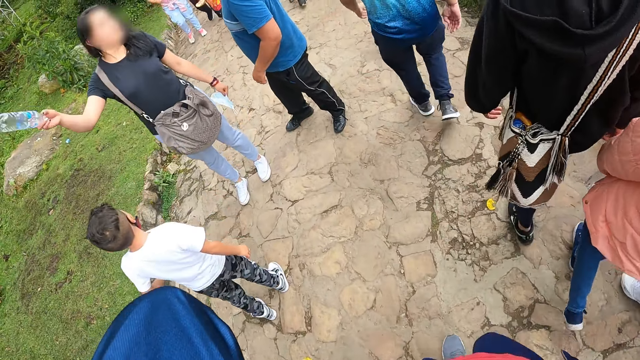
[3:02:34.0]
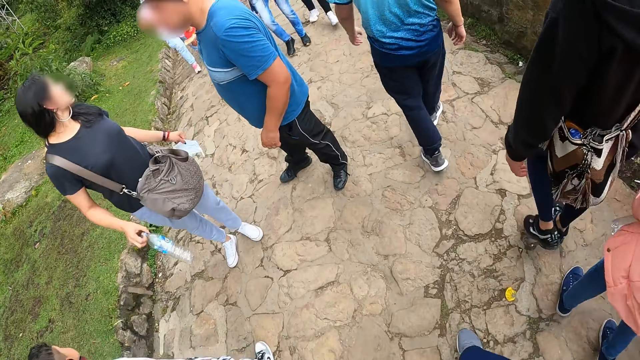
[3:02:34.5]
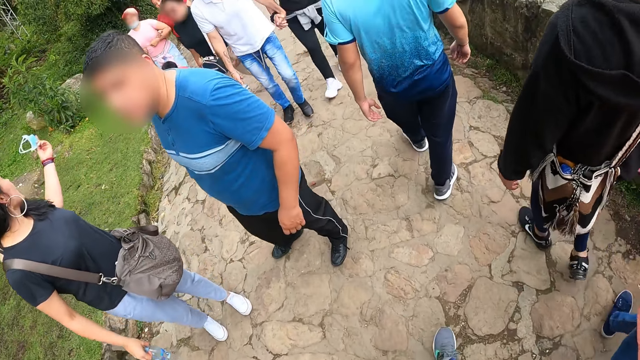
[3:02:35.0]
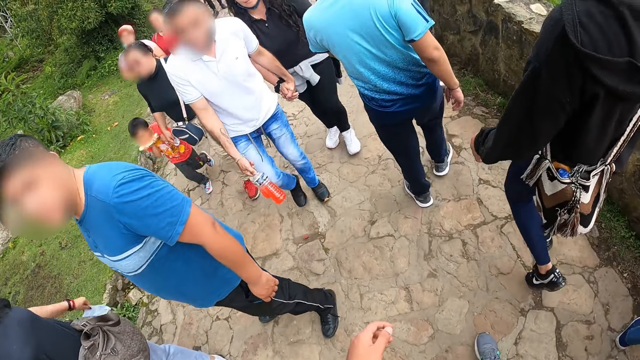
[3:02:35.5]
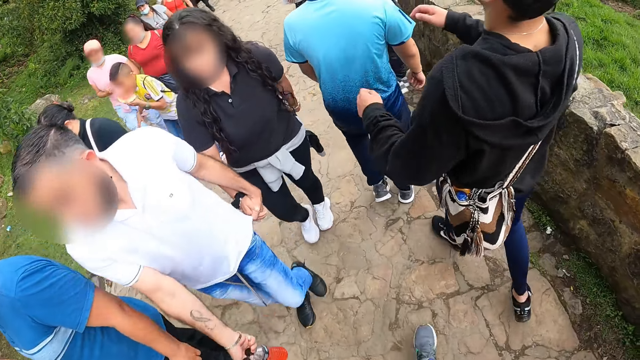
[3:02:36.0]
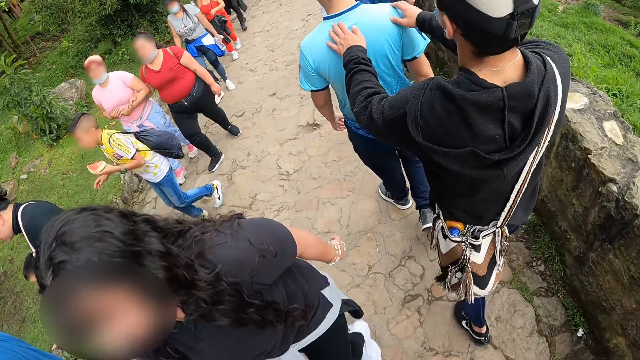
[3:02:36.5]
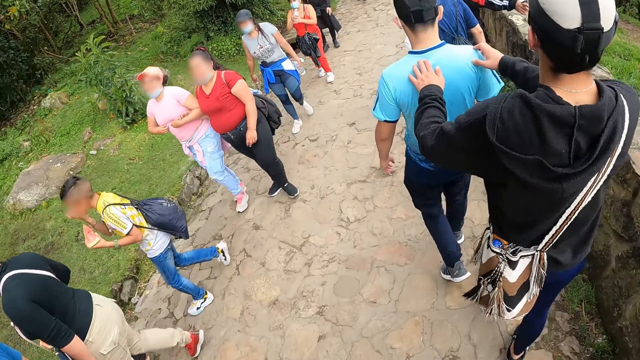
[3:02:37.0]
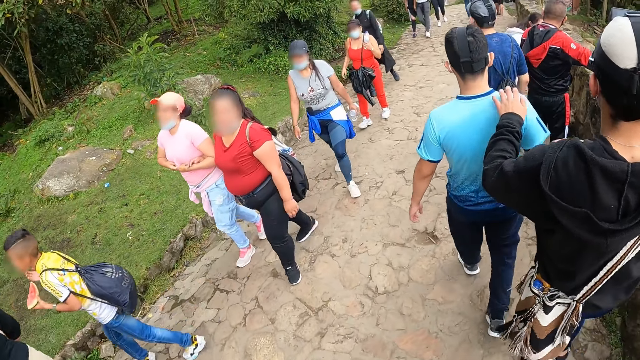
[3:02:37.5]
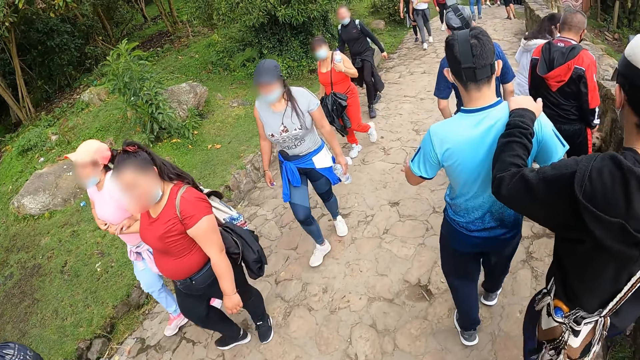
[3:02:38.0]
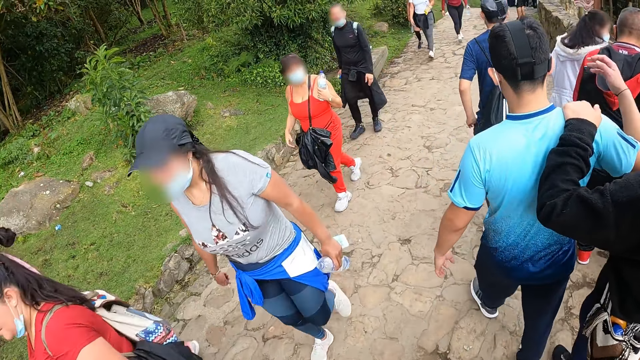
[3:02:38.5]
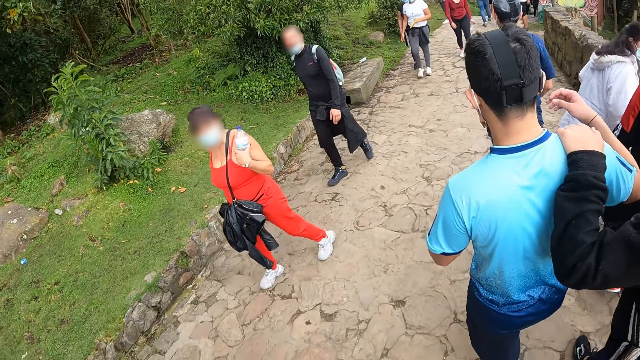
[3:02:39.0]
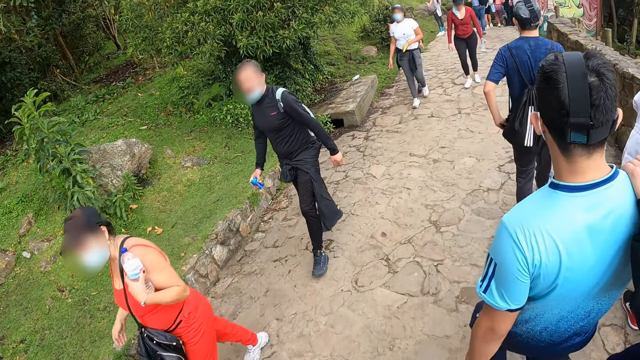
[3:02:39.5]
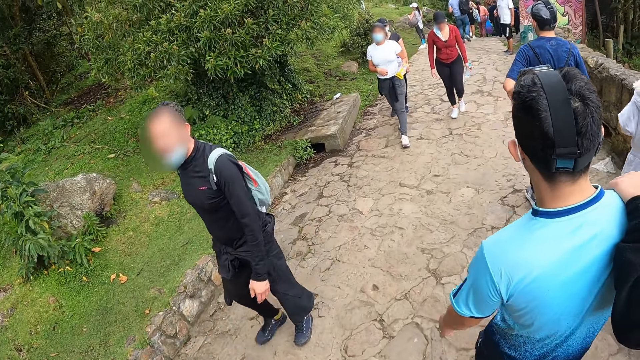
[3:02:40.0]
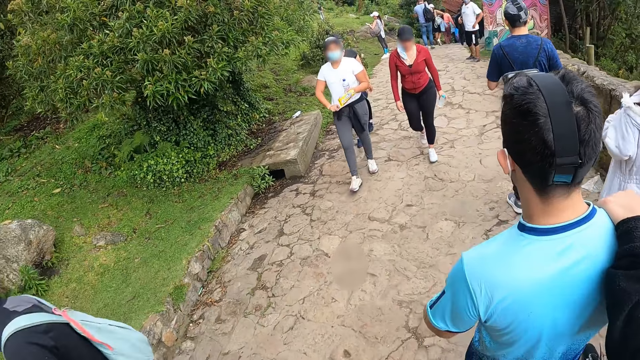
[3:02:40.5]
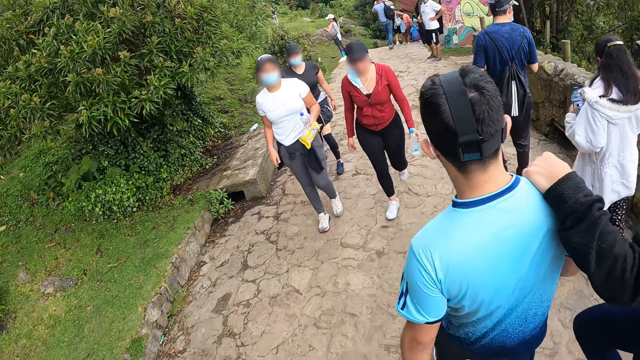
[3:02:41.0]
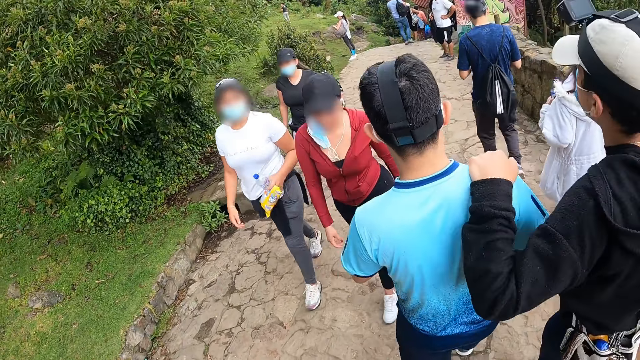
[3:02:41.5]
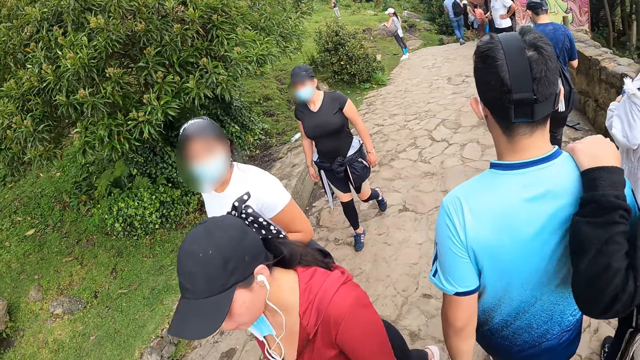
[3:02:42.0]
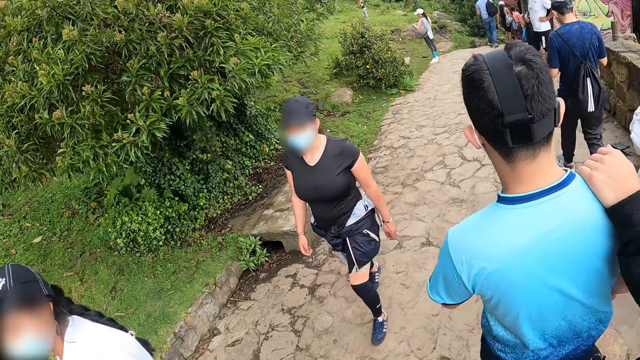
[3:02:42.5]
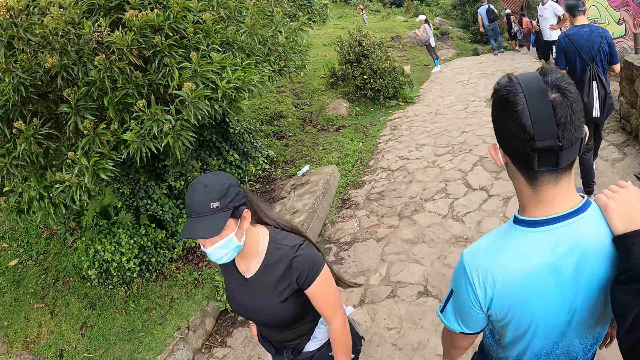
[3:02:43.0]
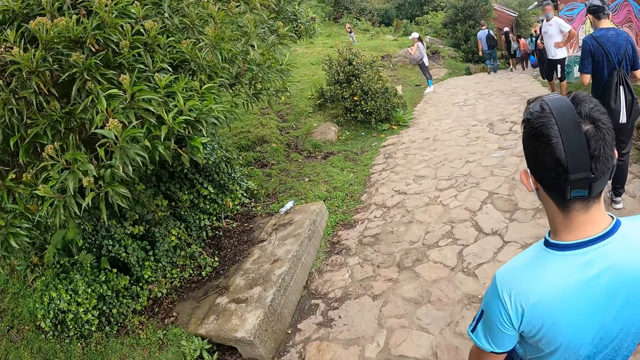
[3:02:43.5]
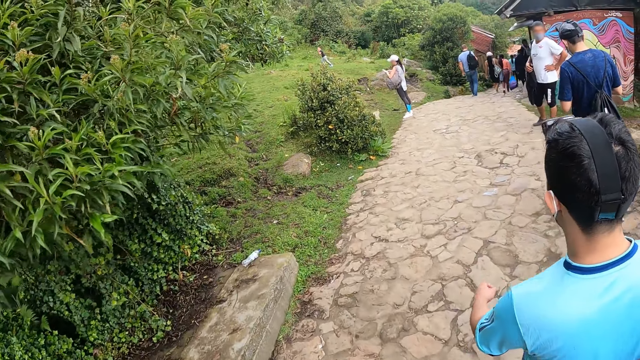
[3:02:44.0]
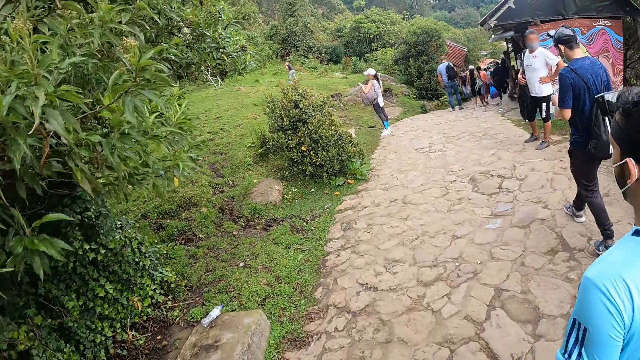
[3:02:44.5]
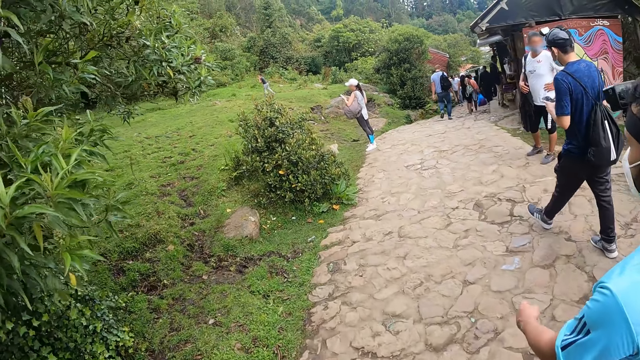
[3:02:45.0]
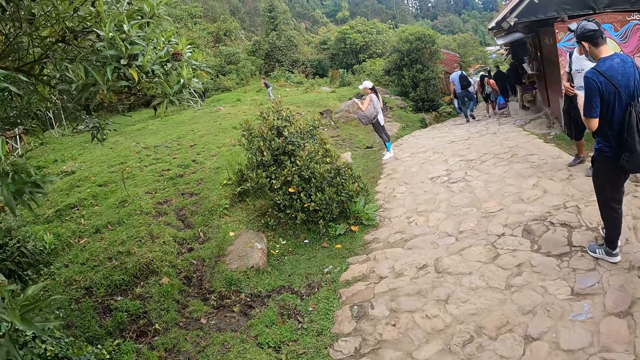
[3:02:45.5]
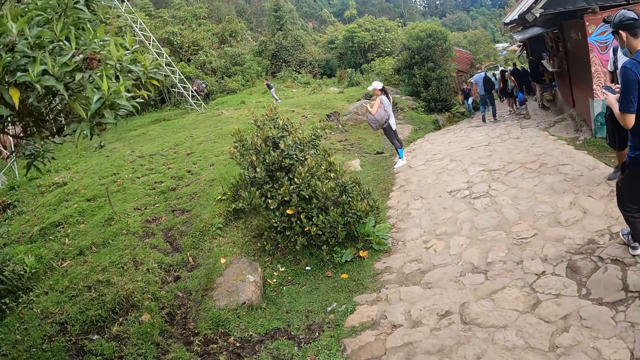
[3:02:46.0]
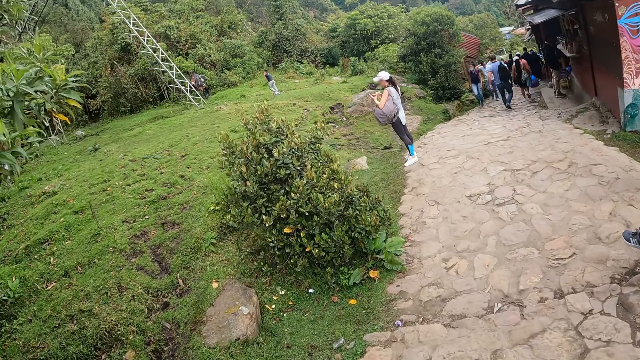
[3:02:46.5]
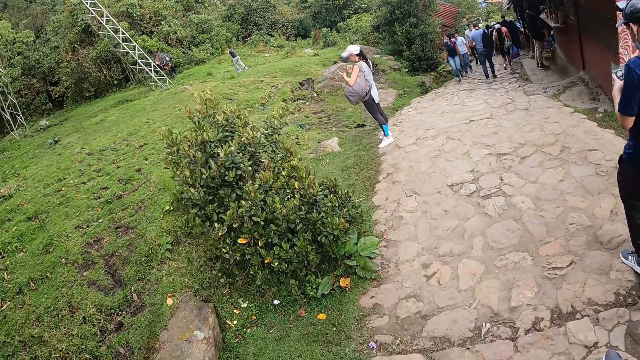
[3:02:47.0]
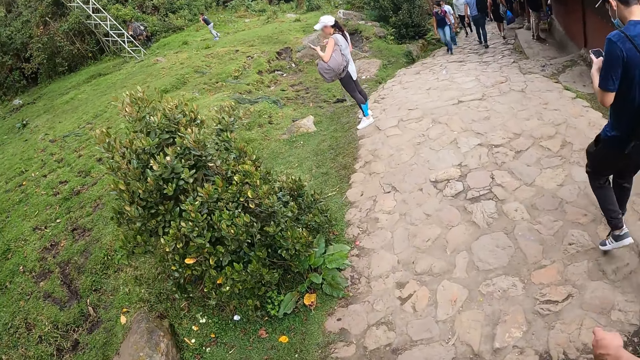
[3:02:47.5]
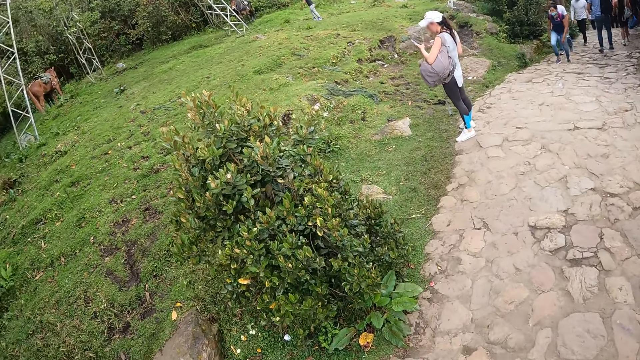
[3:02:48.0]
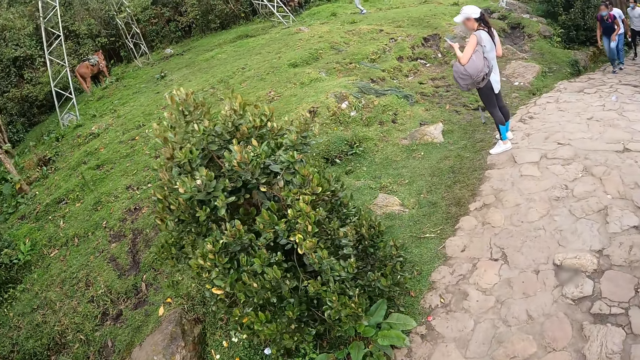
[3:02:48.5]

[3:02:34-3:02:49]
A man holds another man's shoulders with both hands. The first man holds the other man's right shoulder with his left hand. The other man raises his right hand. A third man takes a phone from his trouser pocket with his left hand. The third man presses the phone with both hands.

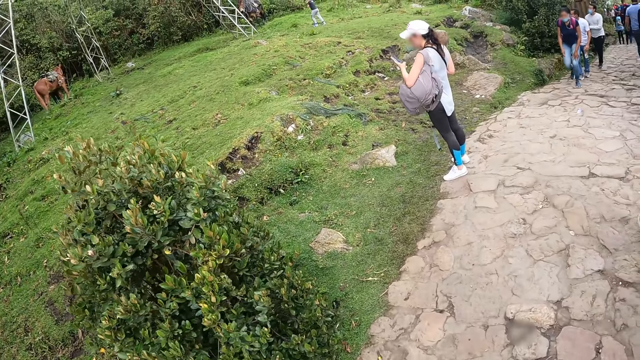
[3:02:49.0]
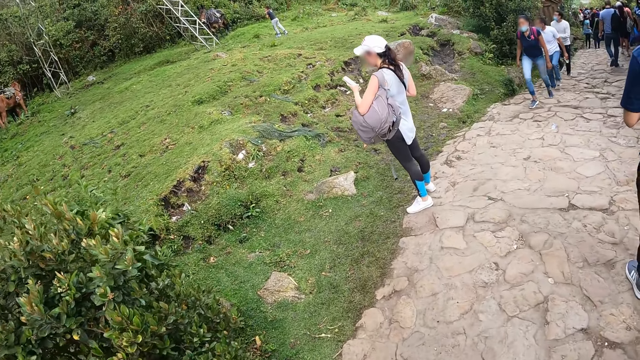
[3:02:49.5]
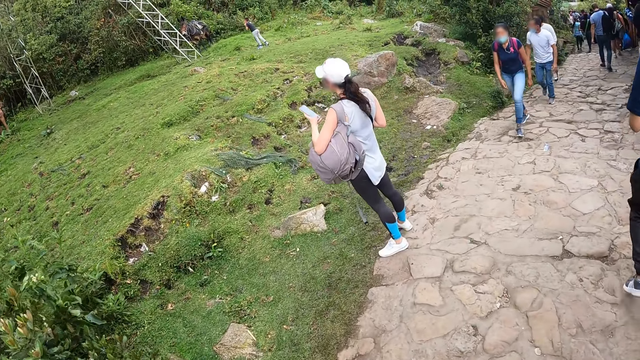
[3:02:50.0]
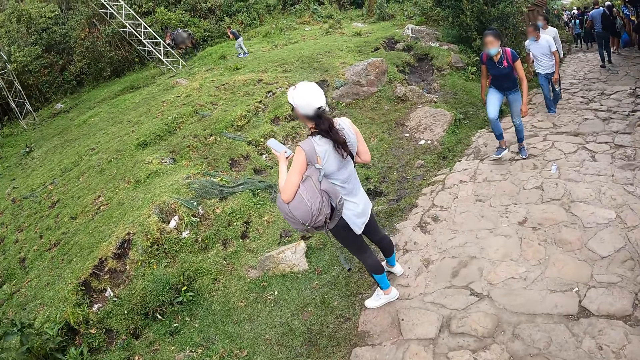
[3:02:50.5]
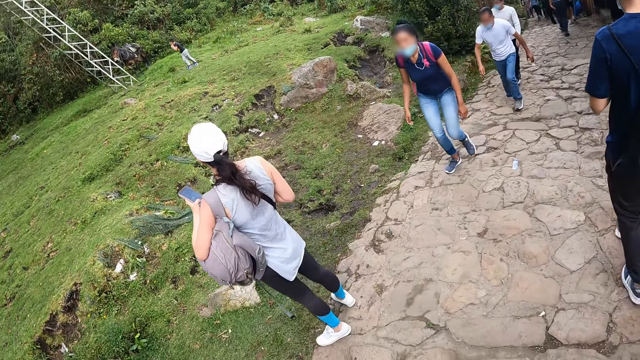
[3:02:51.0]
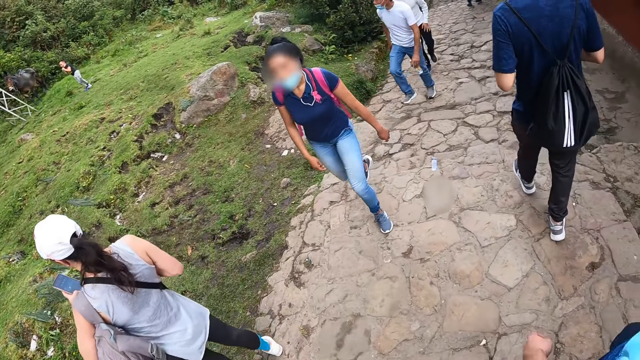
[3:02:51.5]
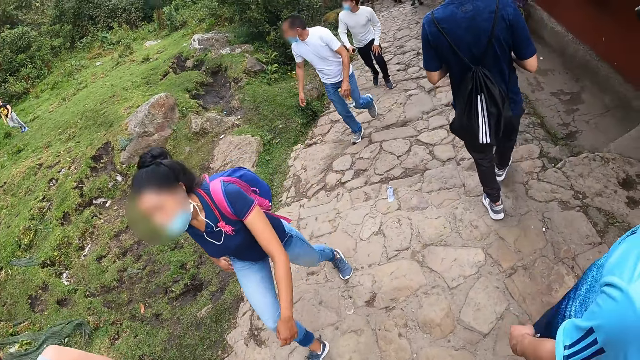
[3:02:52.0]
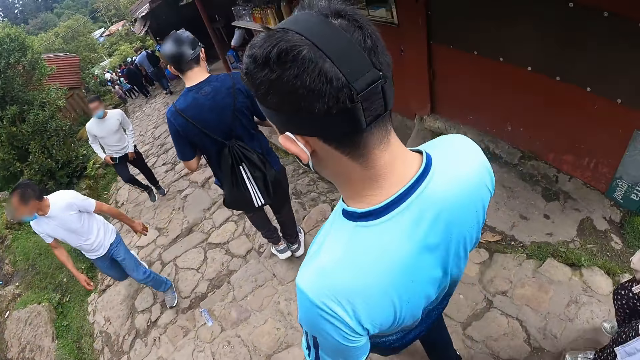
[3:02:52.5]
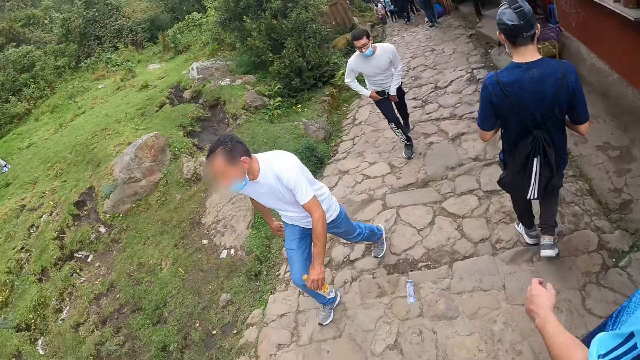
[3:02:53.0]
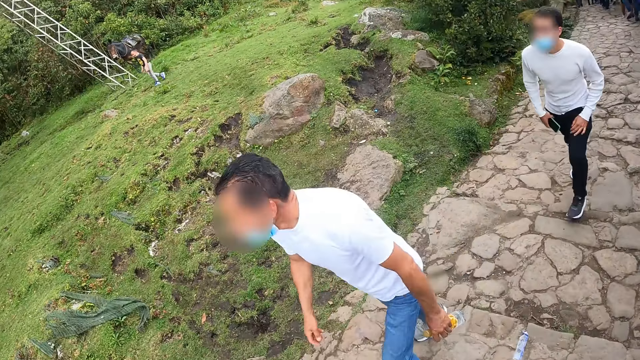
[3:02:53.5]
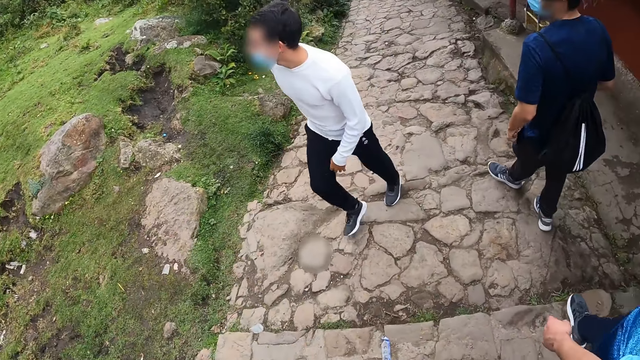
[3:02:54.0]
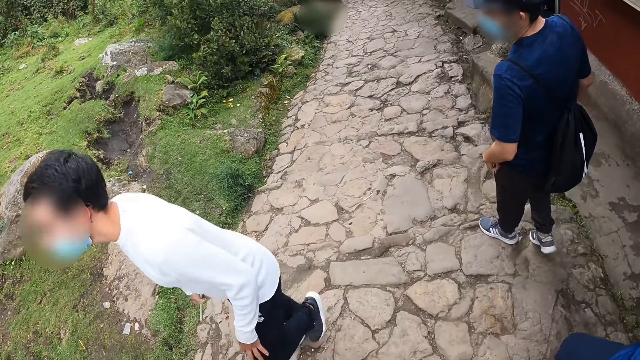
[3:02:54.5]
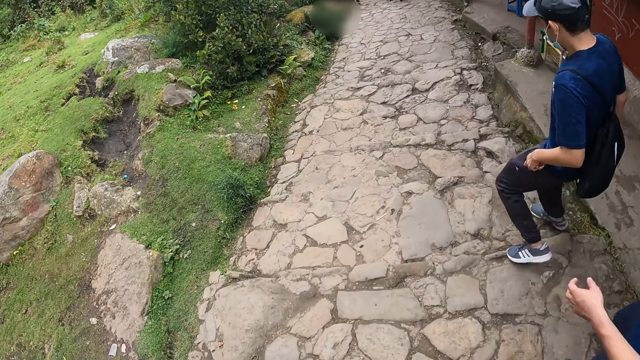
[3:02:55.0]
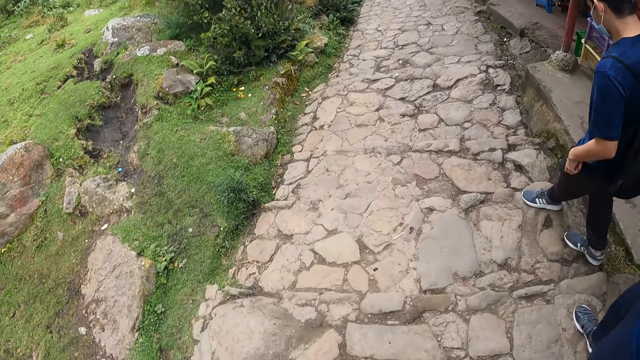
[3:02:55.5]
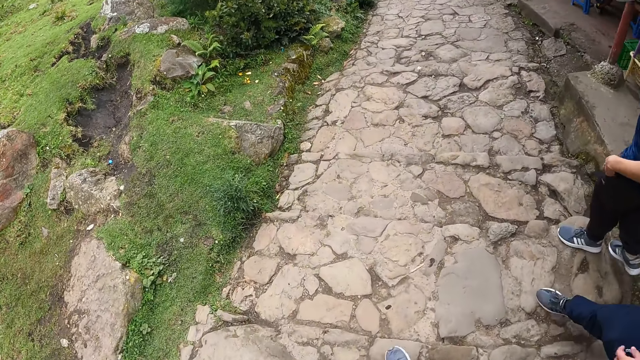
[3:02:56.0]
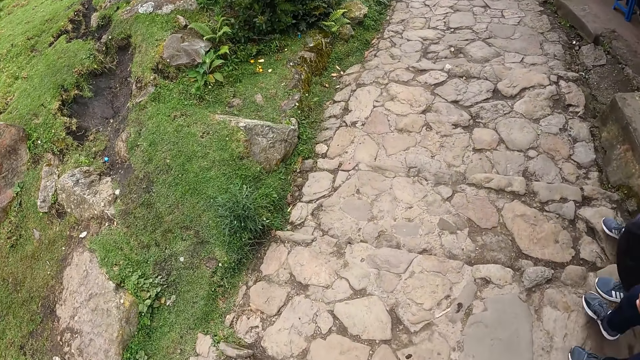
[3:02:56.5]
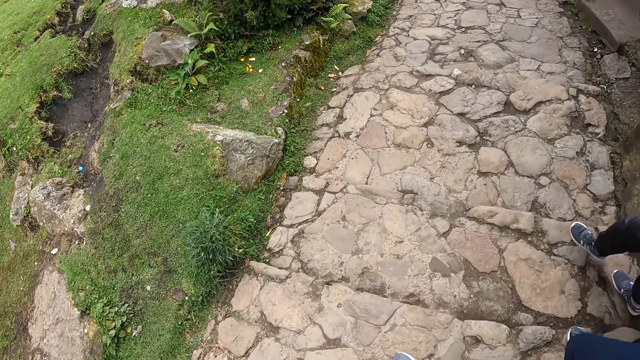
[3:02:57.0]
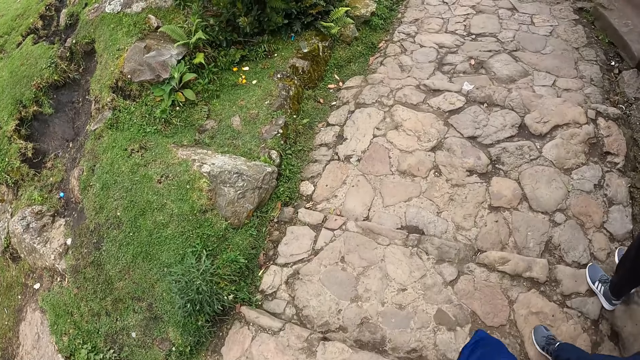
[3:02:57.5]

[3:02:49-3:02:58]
The man puts the phone in his trouser pocket with his left hand.
